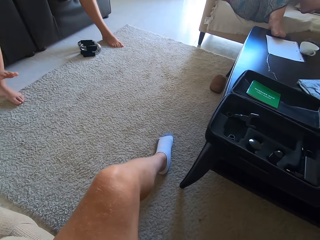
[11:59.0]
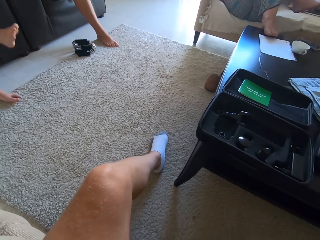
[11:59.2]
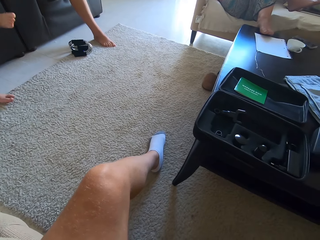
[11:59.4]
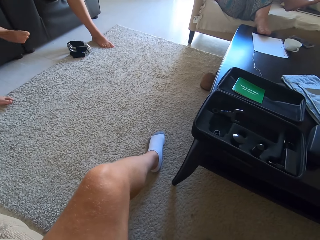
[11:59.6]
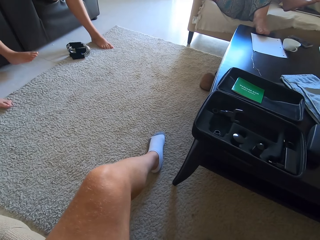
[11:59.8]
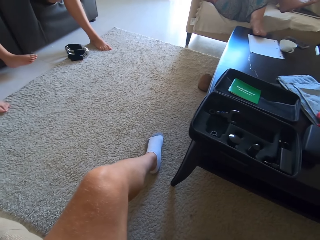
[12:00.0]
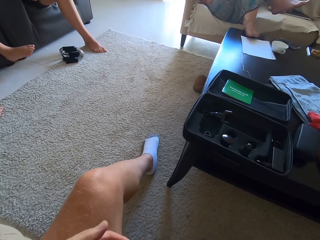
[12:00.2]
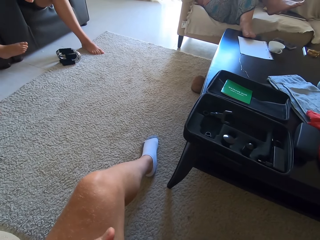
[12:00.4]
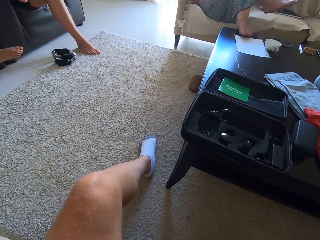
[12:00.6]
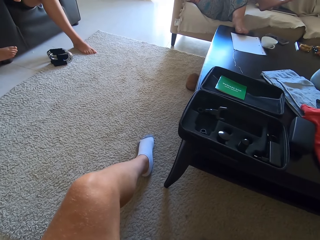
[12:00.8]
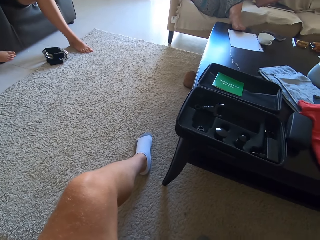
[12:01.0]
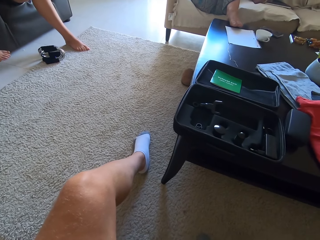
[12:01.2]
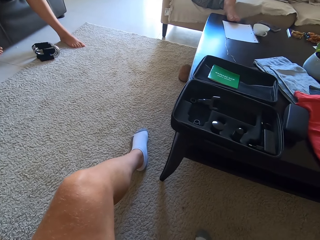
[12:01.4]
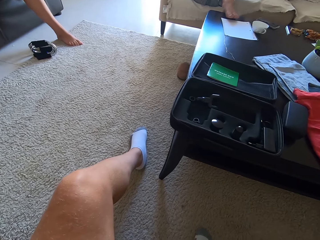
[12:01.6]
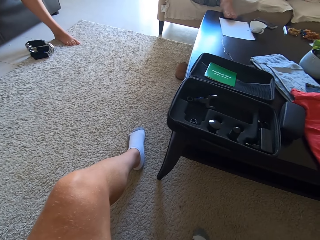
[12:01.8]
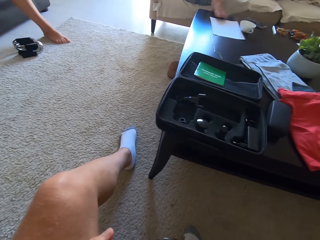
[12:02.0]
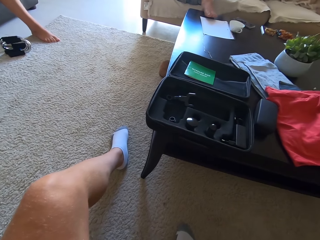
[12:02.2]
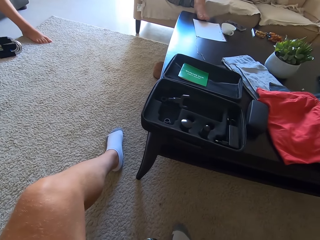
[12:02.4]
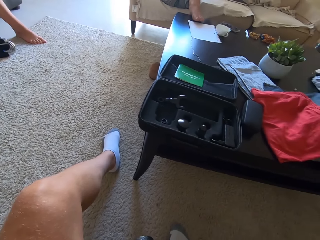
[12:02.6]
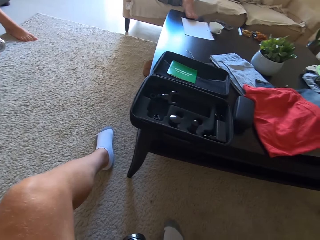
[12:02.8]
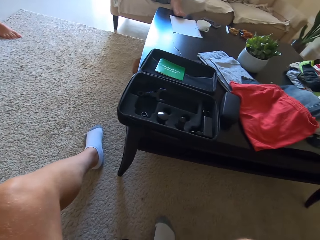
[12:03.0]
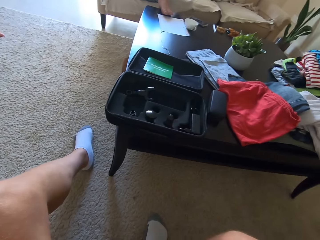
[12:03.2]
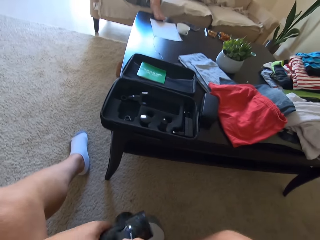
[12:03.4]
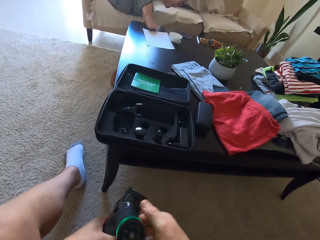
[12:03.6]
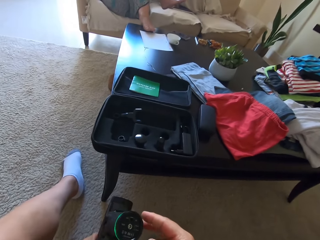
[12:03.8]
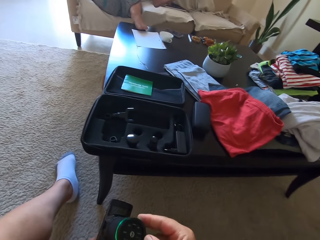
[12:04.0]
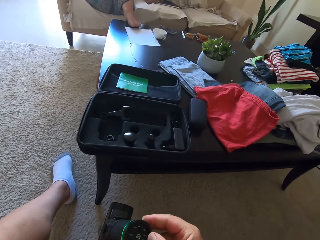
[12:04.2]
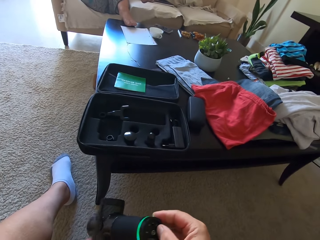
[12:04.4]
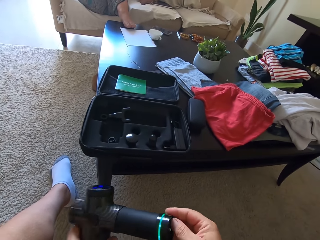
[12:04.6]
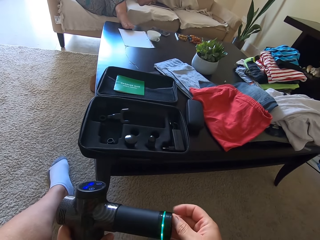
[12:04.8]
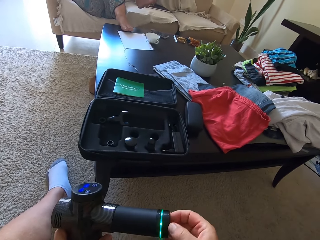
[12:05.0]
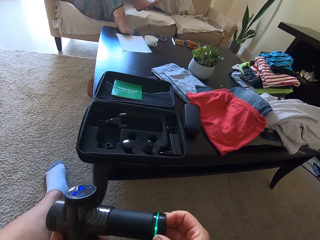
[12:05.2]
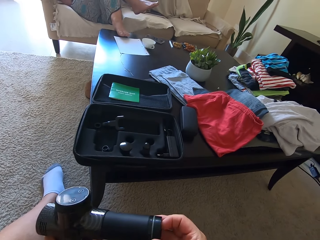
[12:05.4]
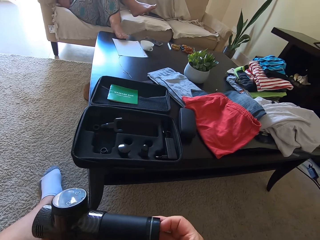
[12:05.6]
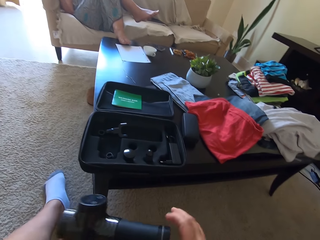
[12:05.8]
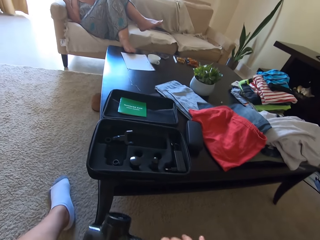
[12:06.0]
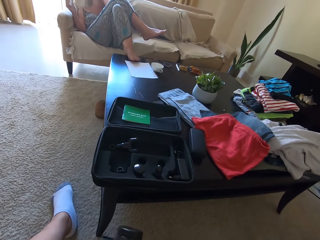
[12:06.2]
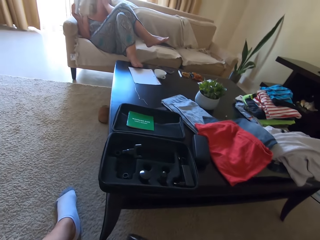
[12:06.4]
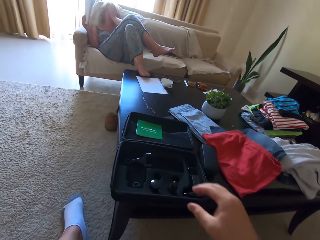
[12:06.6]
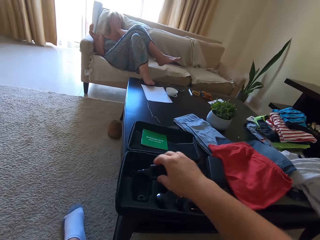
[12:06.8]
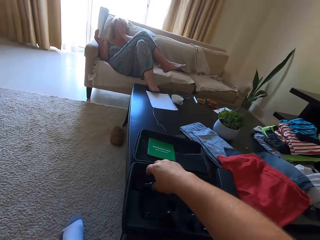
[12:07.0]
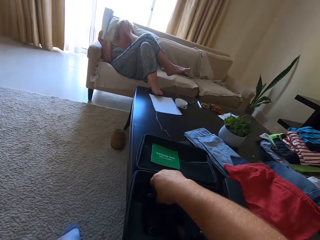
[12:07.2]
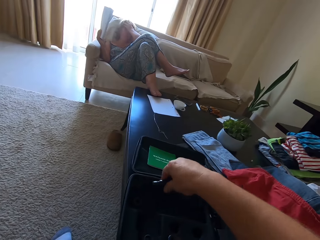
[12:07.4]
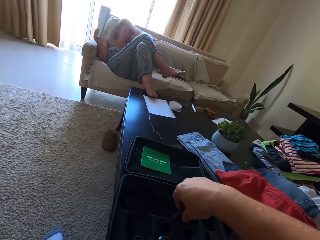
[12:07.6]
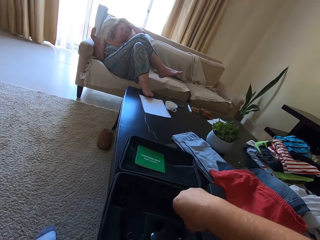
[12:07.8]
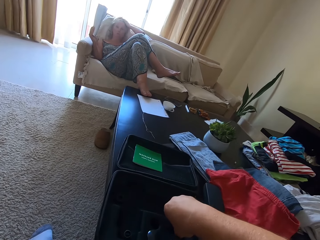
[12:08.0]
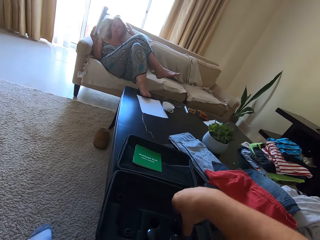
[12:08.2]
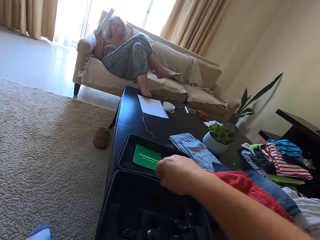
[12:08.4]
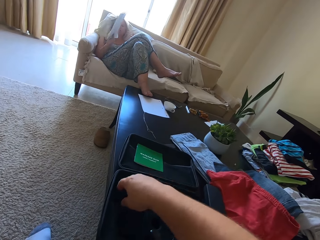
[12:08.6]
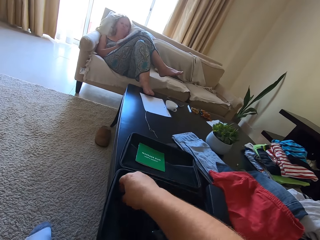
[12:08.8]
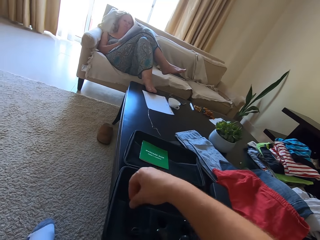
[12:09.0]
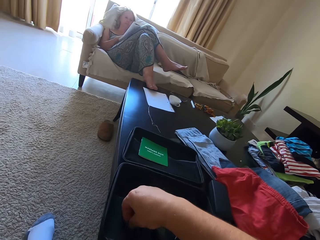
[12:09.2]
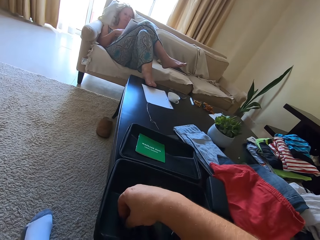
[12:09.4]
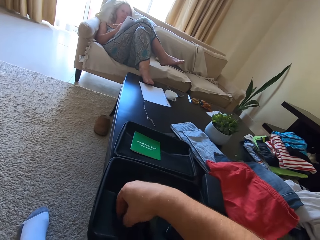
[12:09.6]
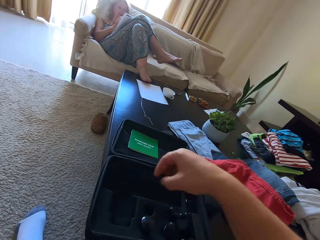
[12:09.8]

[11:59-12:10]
A person crosses the legs. The camera wearer puts spare parts in a suitcase.

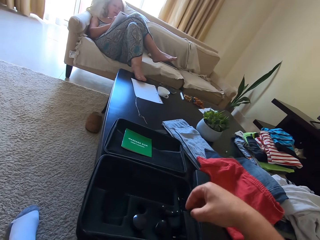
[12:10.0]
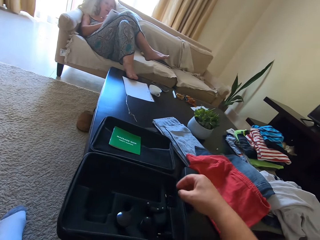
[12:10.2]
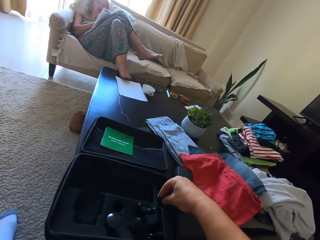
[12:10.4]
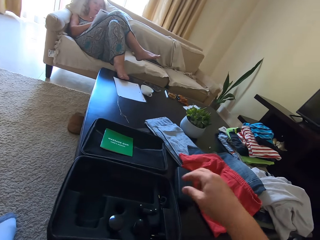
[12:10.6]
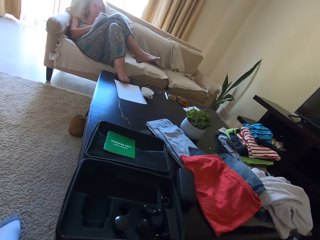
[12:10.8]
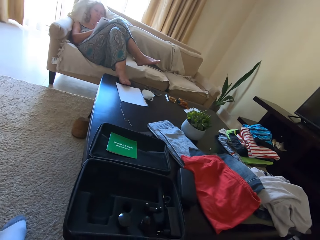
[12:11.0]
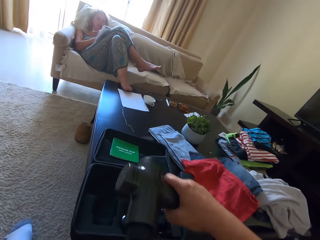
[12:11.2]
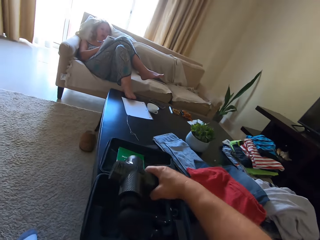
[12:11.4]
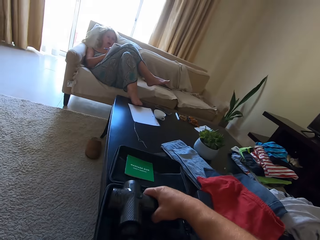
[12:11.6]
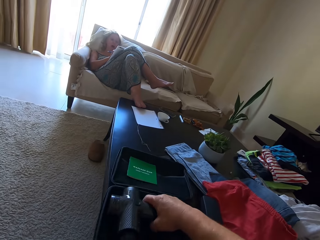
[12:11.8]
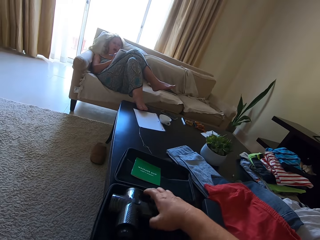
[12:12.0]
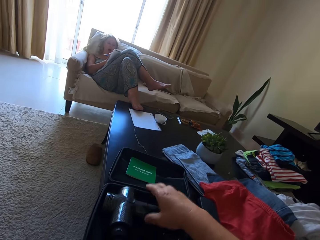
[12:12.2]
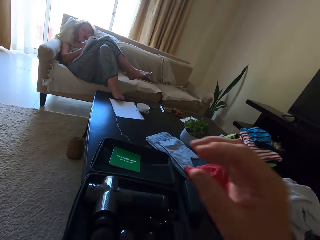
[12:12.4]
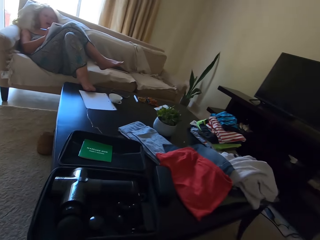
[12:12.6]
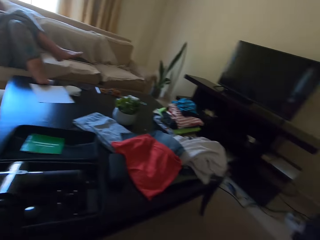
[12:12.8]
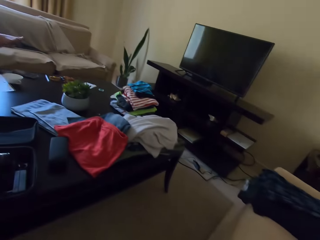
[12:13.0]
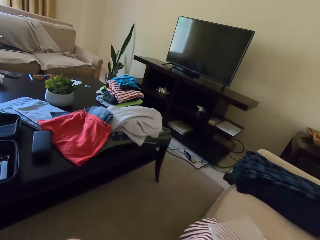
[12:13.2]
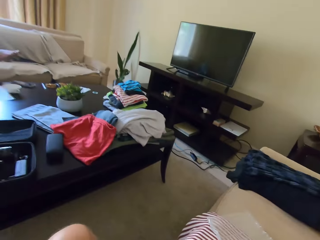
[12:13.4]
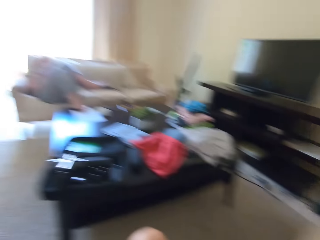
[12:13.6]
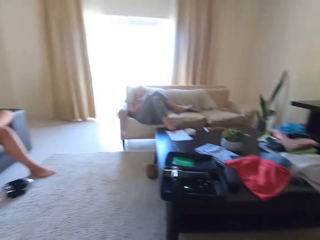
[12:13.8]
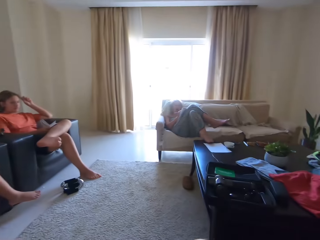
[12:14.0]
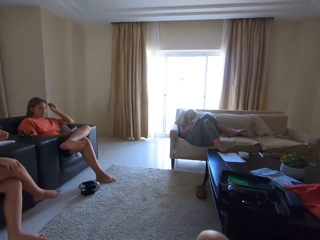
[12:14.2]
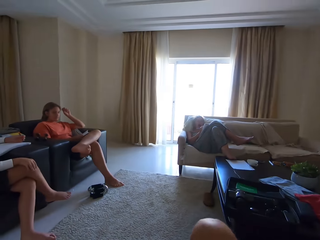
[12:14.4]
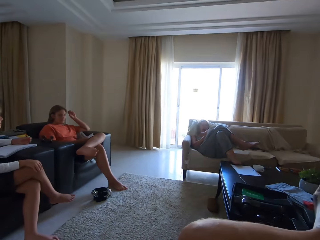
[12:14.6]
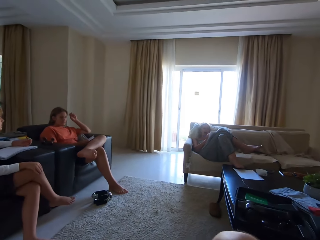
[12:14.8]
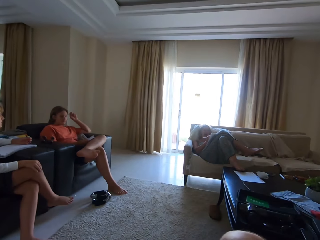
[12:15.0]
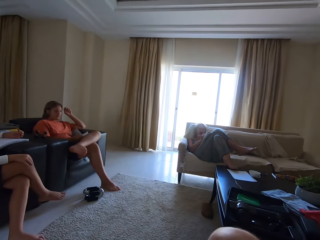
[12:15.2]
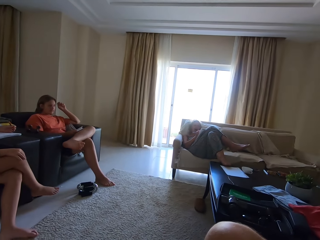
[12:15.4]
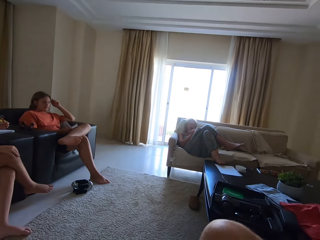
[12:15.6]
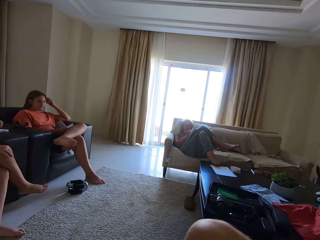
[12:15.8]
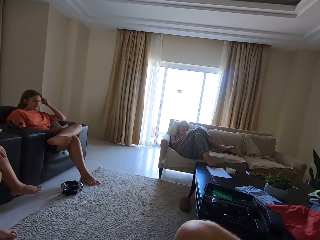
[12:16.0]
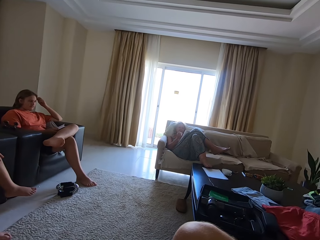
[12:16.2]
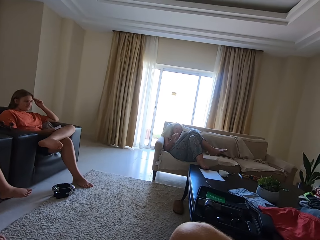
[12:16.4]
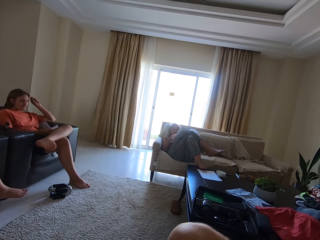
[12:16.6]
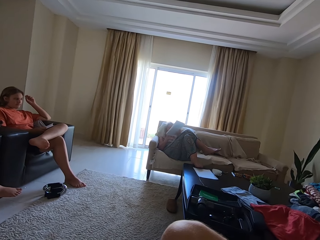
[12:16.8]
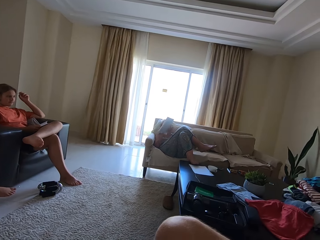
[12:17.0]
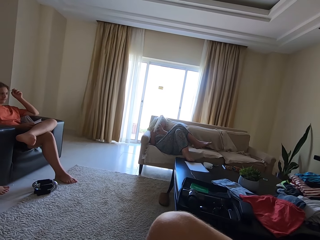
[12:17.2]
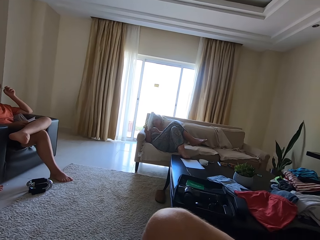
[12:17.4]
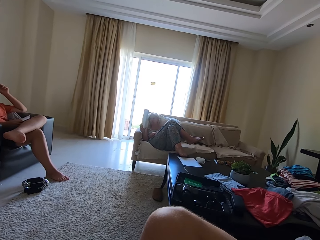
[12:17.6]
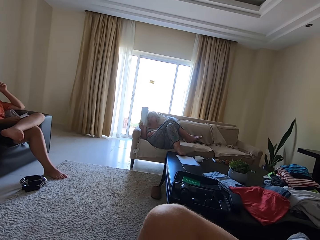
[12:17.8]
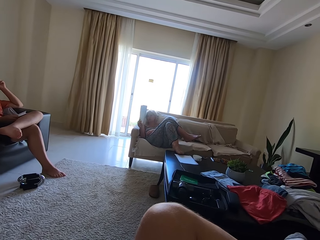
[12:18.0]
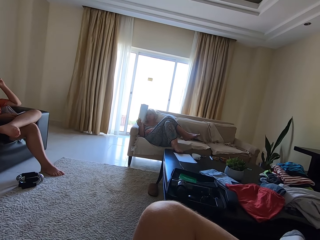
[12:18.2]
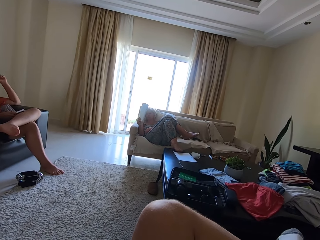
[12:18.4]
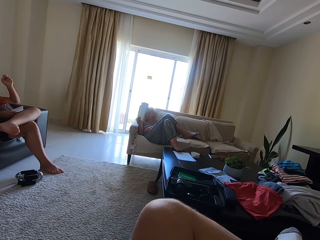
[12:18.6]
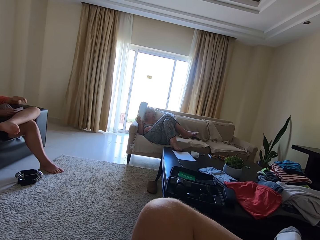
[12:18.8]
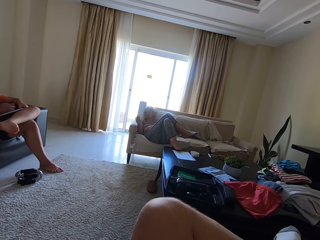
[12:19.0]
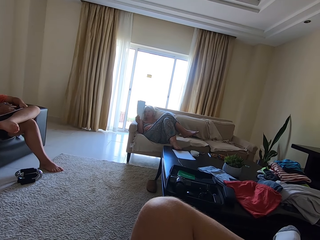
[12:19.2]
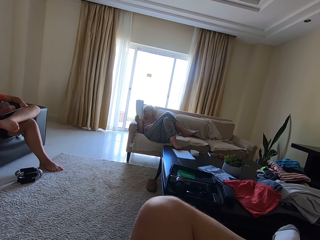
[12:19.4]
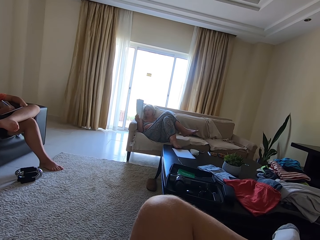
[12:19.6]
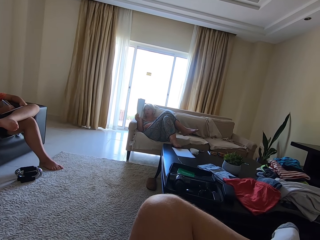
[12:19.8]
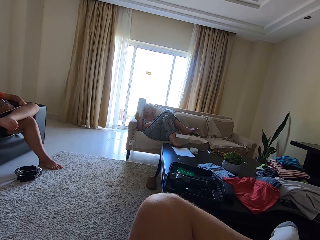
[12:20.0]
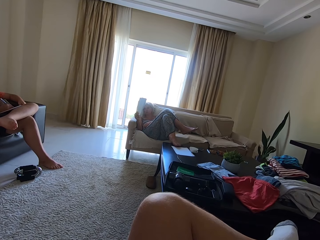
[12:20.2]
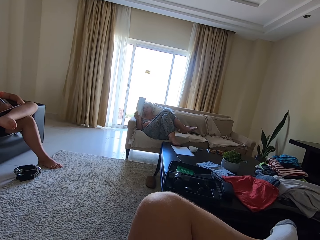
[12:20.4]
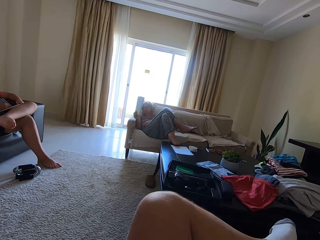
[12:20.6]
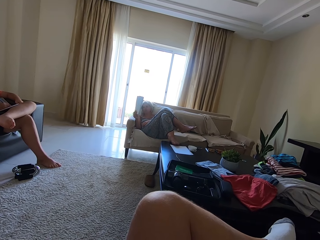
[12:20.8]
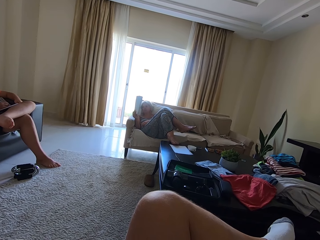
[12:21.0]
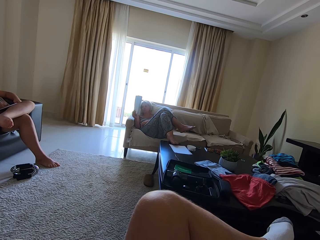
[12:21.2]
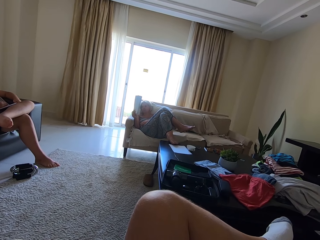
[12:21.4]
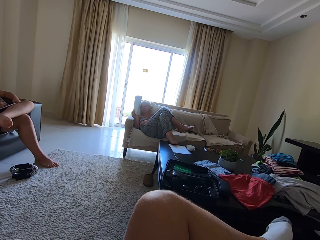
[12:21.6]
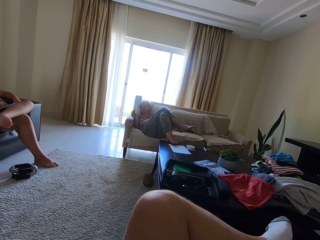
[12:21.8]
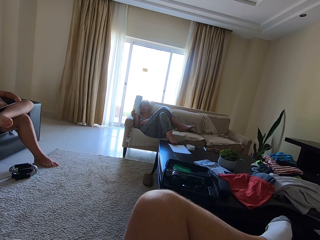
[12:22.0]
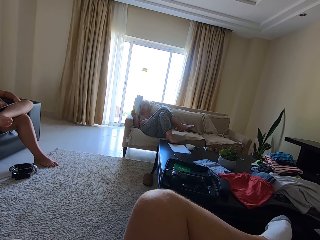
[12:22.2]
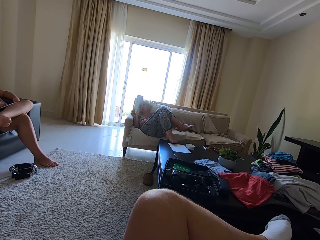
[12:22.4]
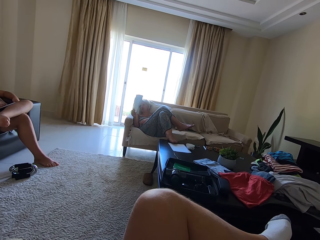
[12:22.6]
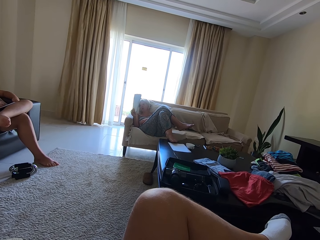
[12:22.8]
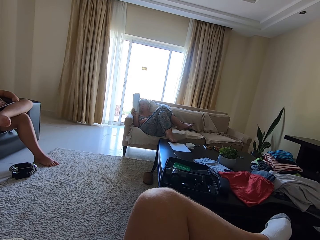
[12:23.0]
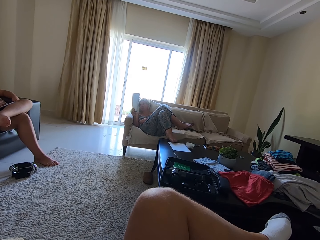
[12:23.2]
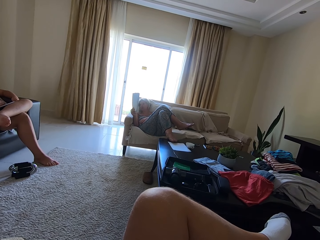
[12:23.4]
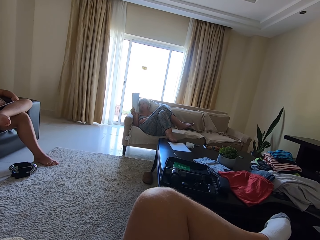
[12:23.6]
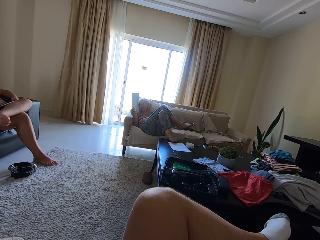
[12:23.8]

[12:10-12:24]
The camera wearer stops fixing and returns the massage gun to the bag on the table. A person writes in a book. The camera wearer crosses the leg. The person lifts the book. Another person writes in a book.
